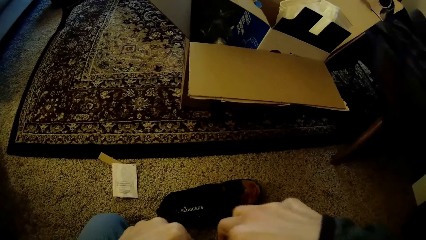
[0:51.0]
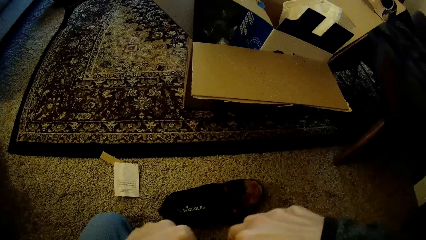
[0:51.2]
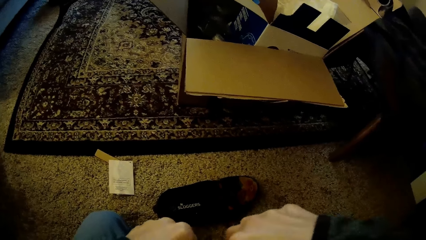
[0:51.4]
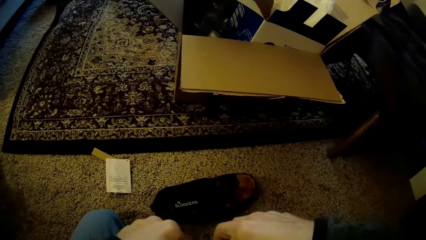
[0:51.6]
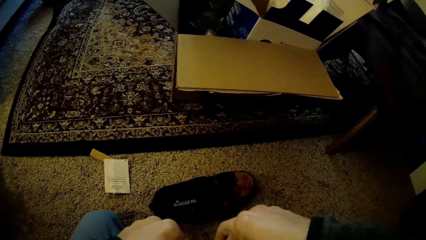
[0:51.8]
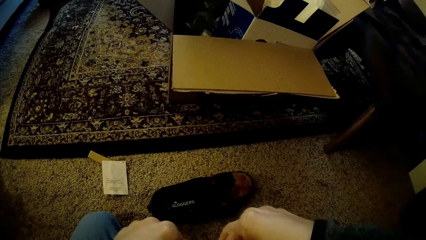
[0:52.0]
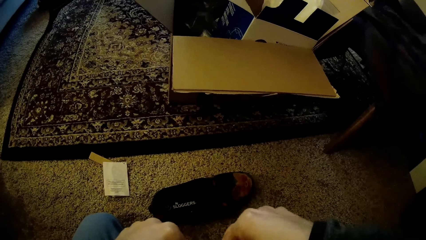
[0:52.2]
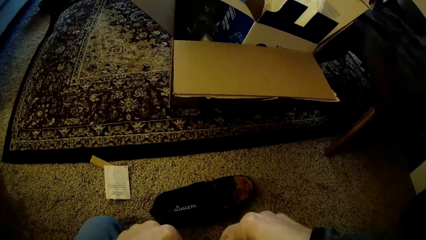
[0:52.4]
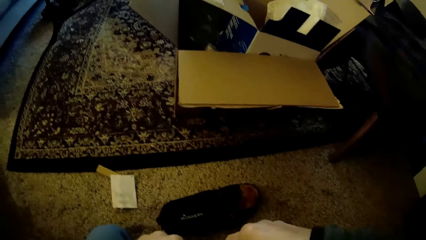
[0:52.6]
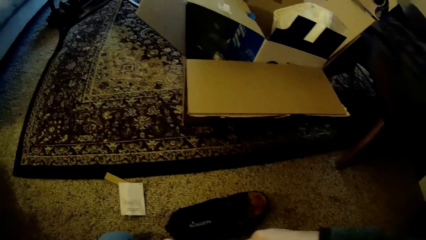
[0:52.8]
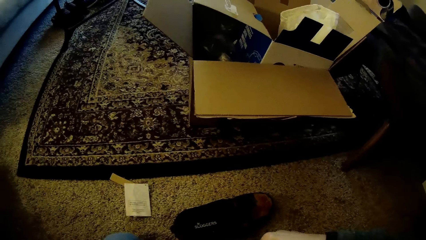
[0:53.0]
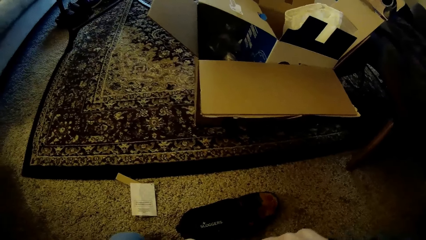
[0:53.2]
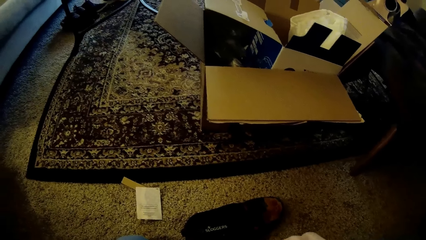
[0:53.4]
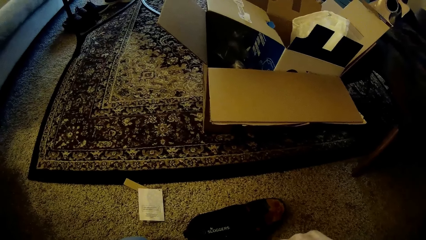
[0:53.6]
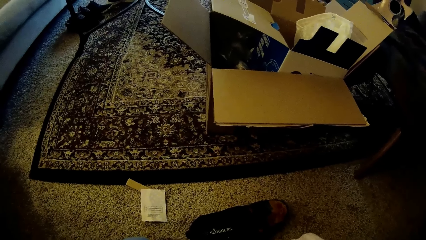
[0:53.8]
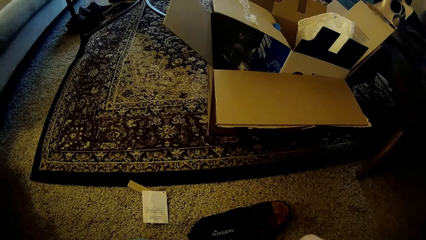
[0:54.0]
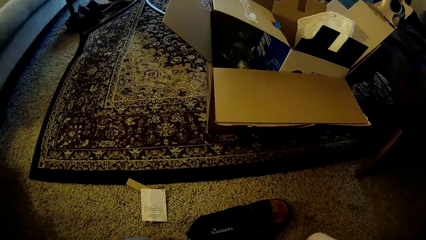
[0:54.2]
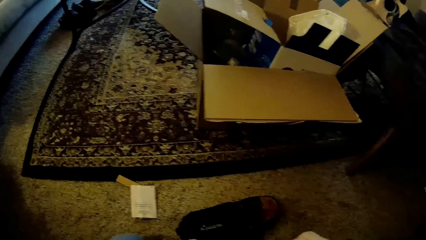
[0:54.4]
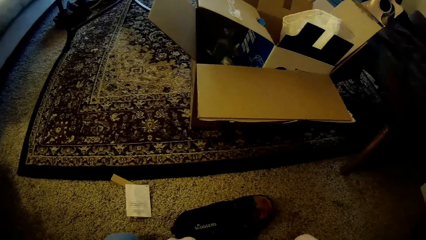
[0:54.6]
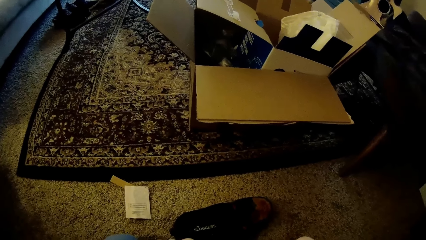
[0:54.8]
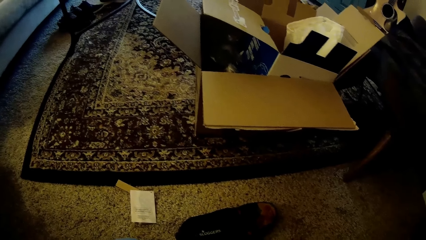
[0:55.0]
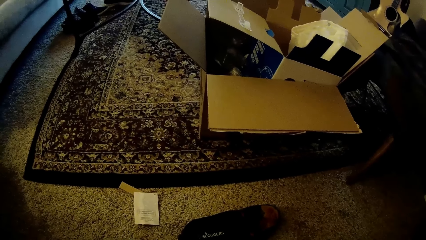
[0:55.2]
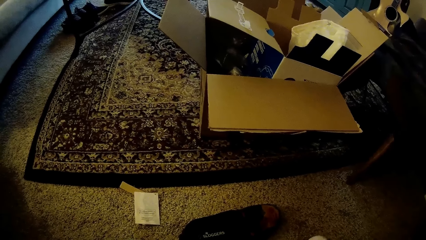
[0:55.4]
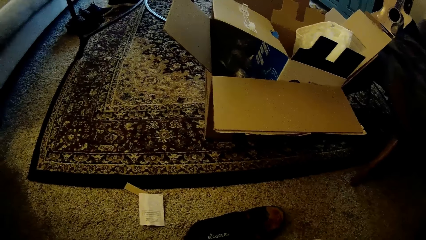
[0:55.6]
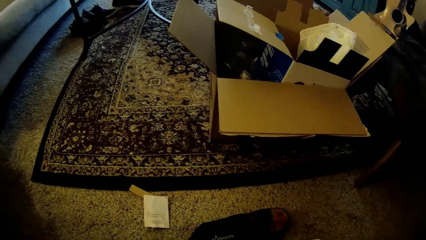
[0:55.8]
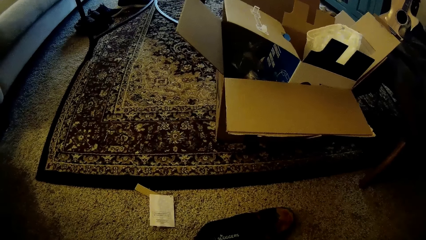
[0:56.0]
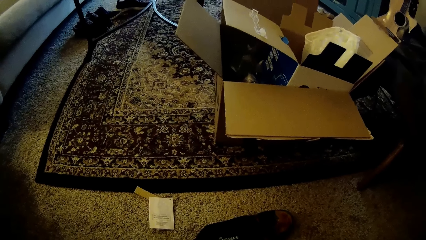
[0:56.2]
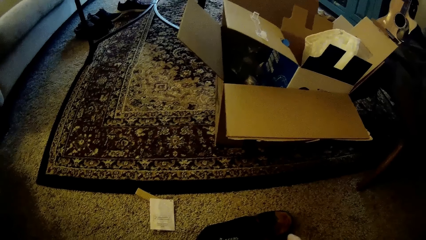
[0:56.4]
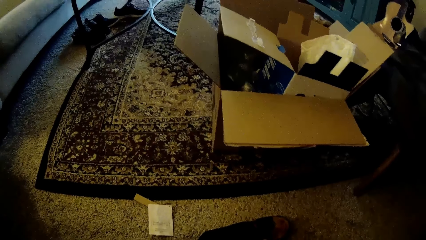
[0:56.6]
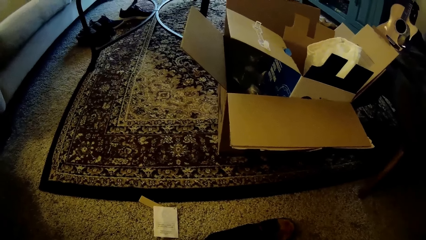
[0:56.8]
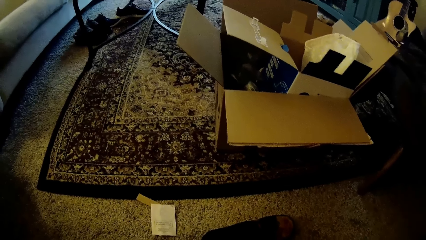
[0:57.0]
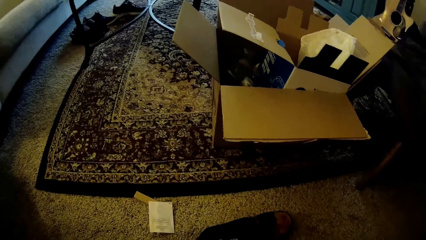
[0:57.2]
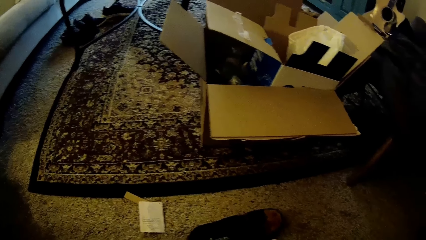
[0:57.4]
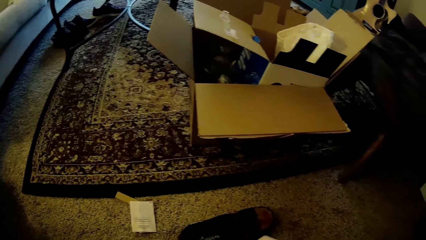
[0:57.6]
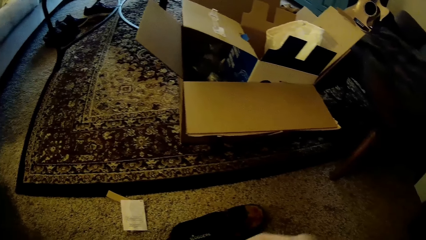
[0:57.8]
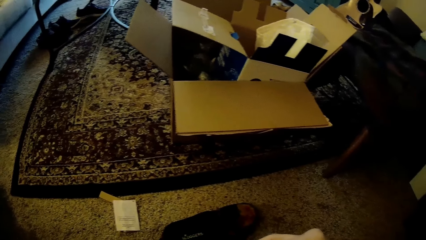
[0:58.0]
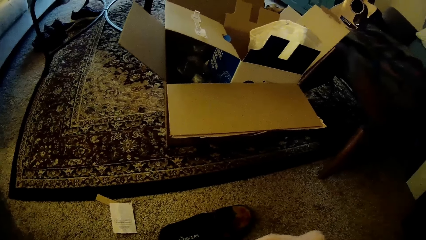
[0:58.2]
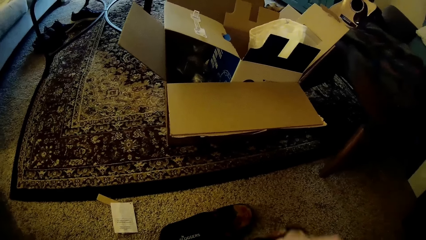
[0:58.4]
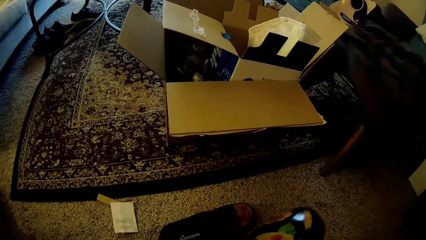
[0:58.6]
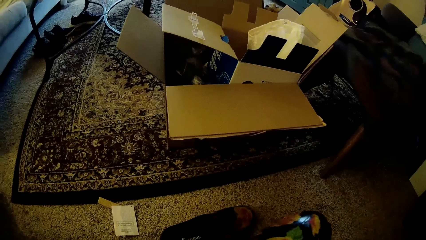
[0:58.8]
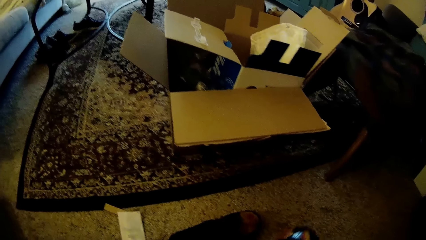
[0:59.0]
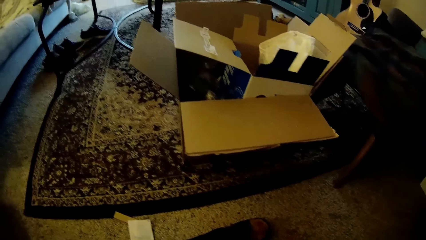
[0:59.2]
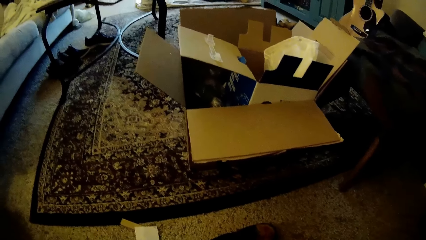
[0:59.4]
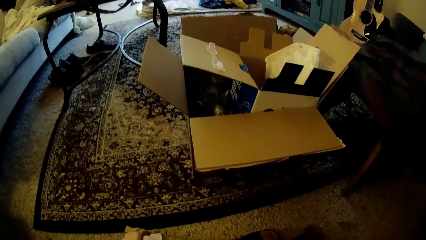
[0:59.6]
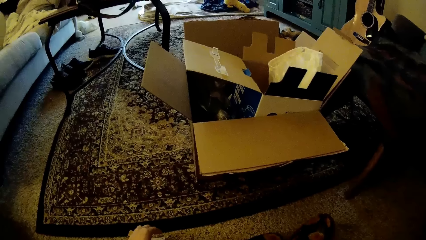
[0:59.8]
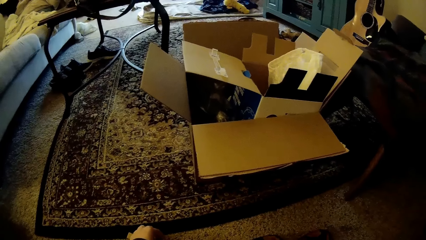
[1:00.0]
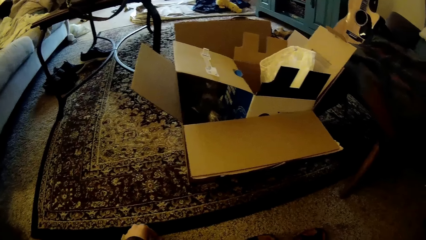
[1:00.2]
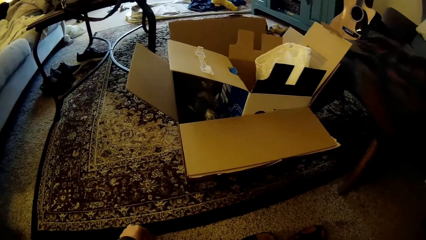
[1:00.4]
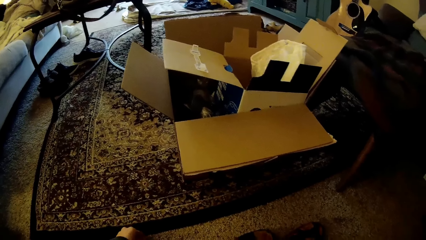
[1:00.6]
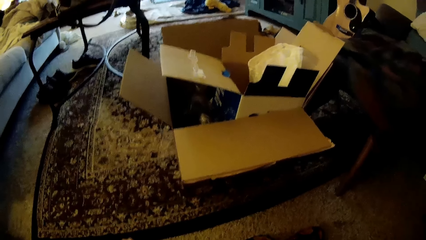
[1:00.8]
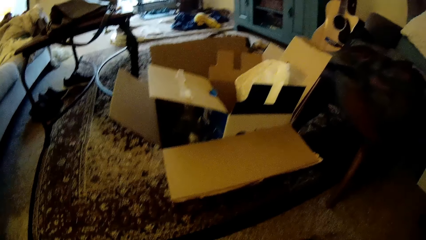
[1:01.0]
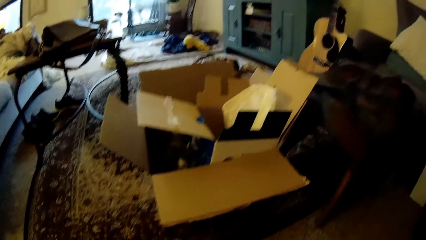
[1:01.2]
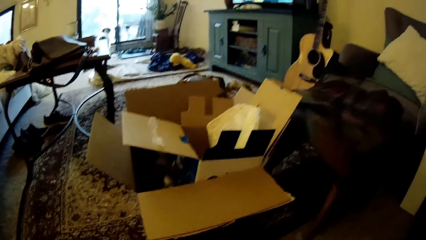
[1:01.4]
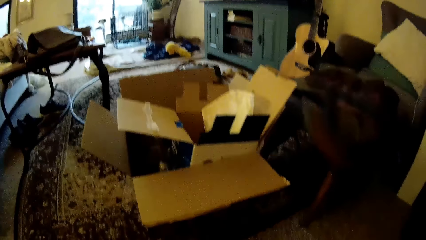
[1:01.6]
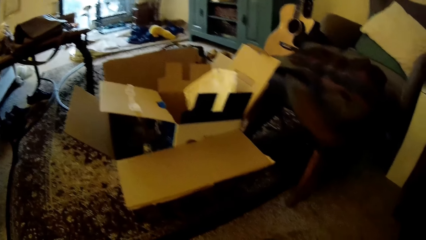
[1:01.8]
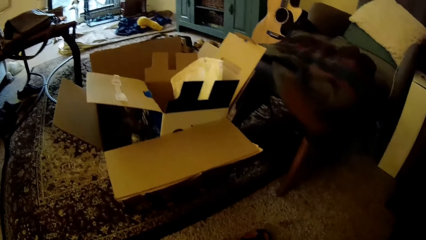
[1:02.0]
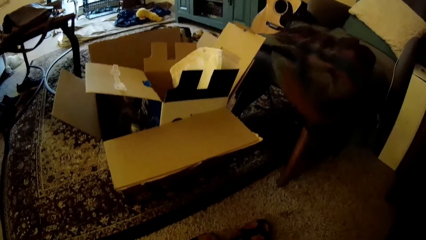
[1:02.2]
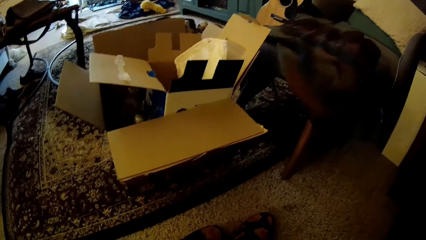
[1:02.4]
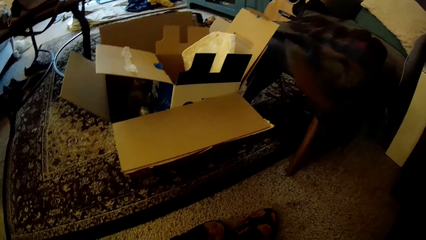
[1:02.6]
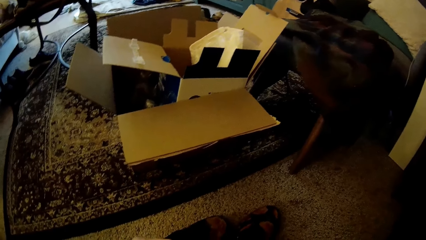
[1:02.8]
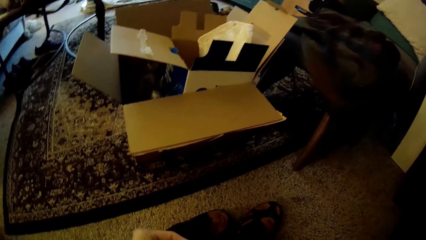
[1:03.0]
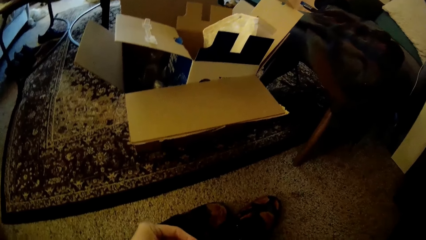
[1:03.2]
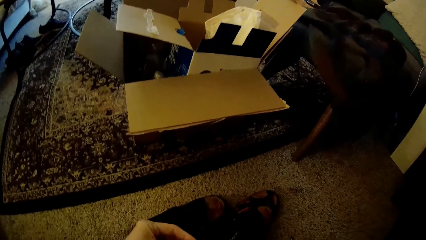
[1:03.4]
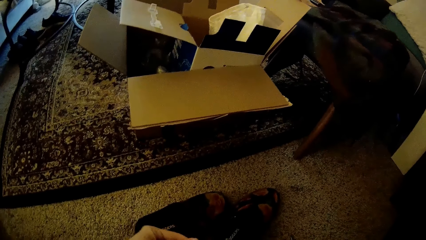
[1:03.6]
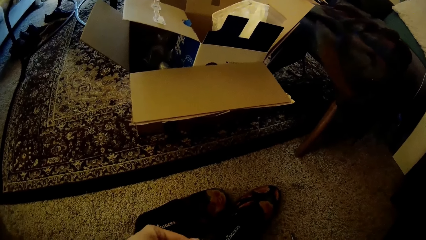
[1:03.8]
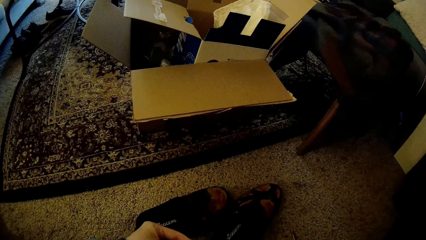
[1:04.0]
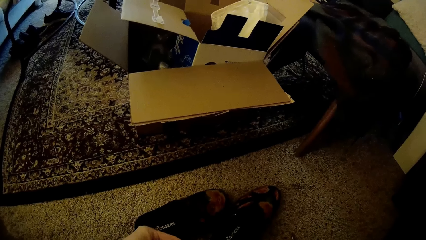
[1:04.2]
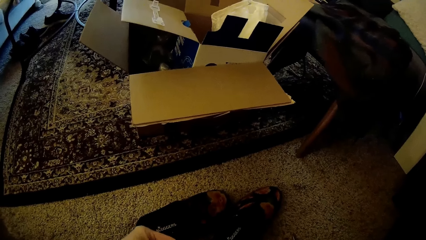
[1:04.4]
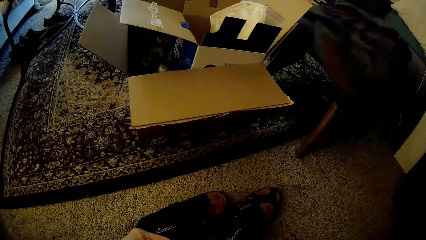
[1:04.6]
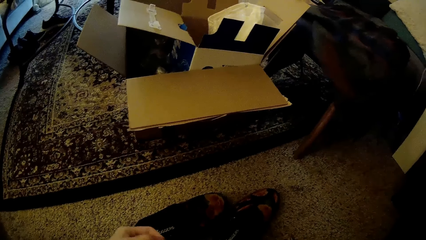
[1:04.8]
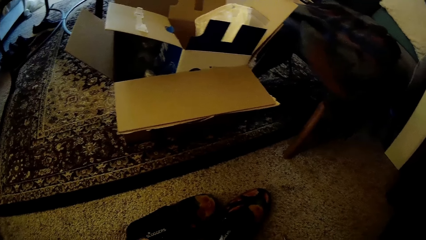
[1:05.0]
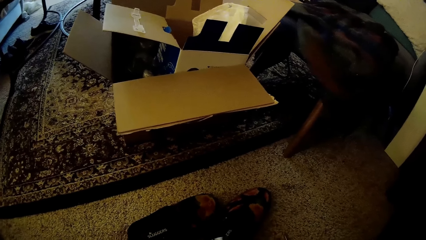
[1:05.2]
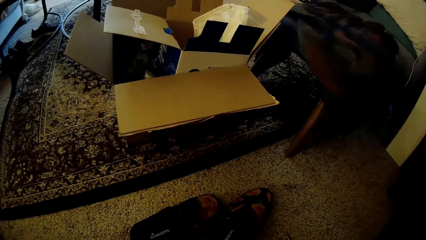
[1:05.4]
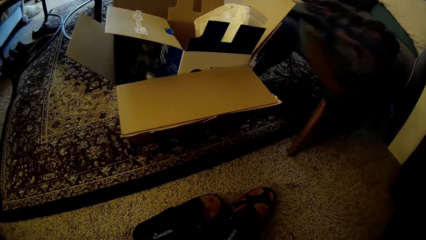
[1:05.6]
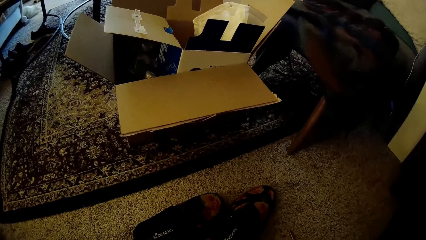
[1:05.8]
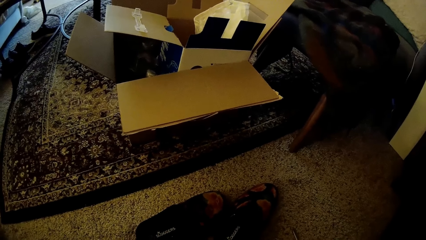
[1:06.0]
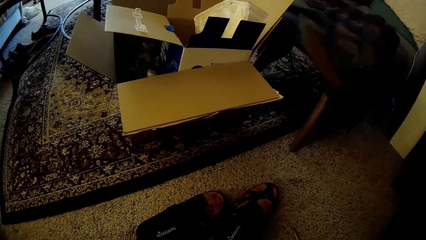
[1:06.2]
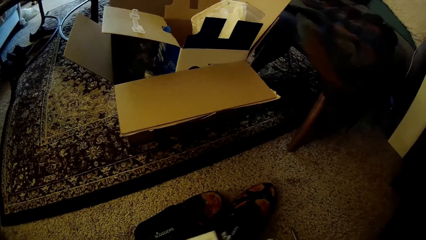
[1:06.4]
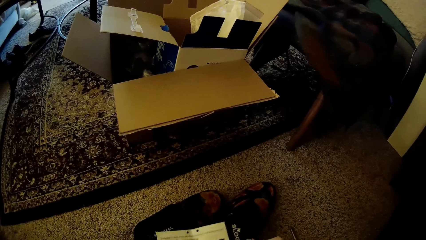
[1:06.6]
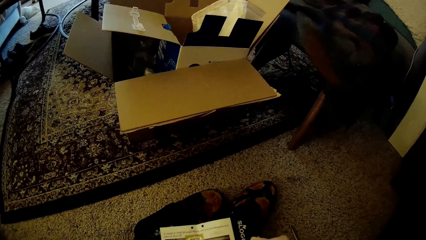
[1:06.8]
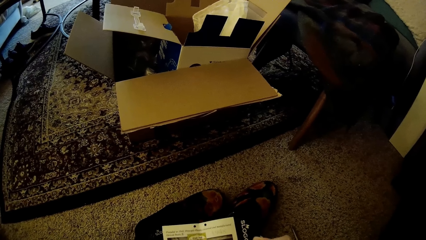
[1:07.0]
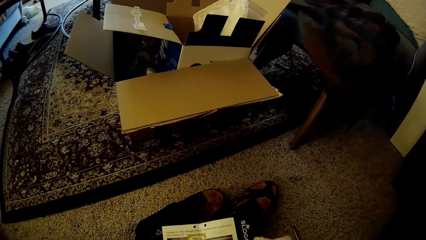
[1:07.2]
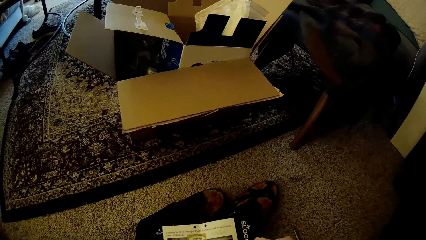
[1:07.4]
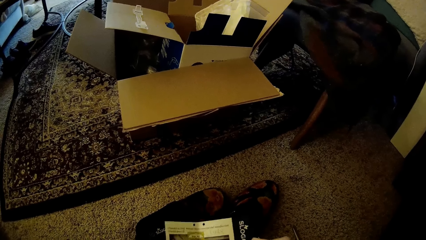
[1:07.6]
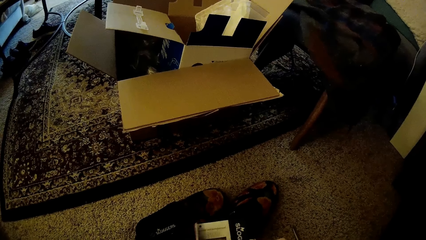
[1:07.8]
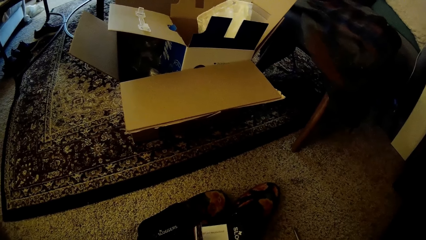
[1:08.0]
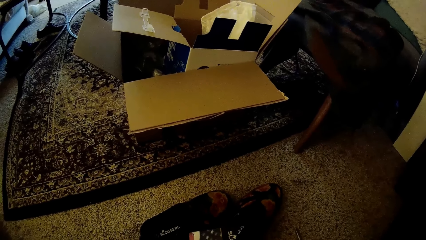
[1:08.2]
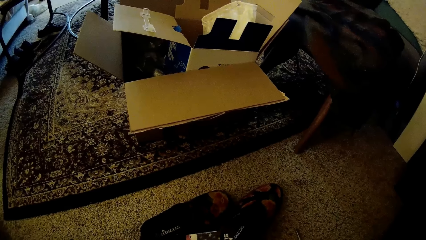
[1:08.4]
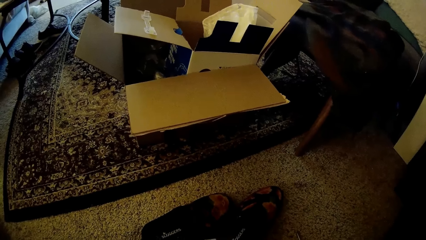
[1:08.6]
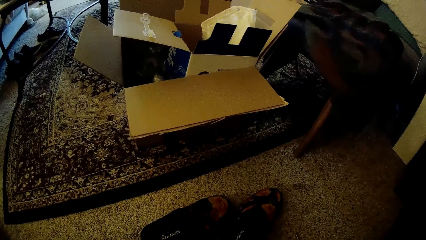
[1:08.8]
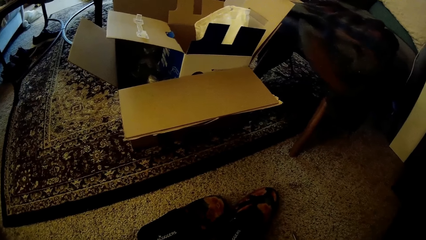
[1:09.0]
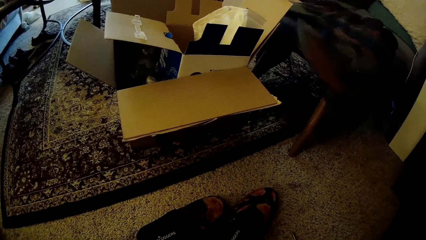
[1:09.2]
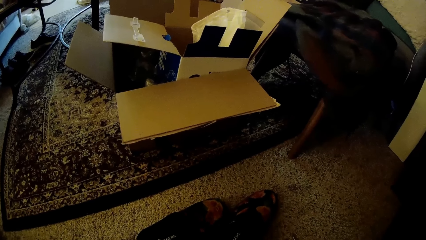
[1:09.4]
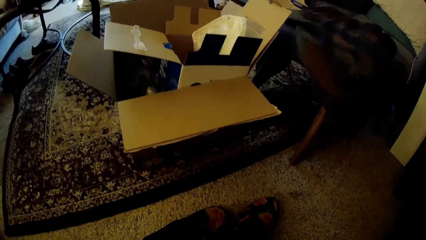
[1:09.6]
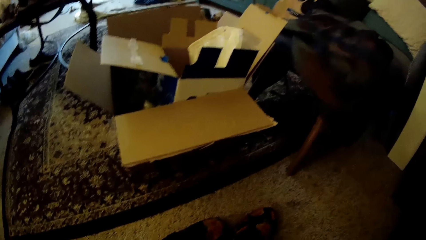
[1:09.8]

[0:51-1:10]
The camera wearer holds the shoe with both hands. He touches the shoe tag on the floor with his left hand. He holds the shoe tag with both hands.
